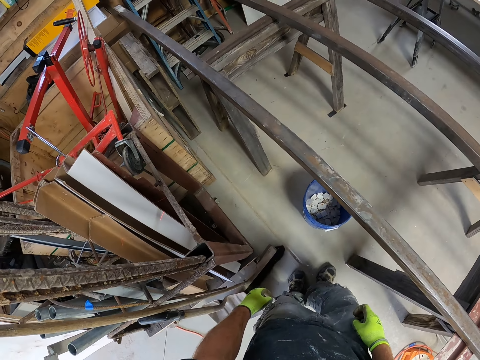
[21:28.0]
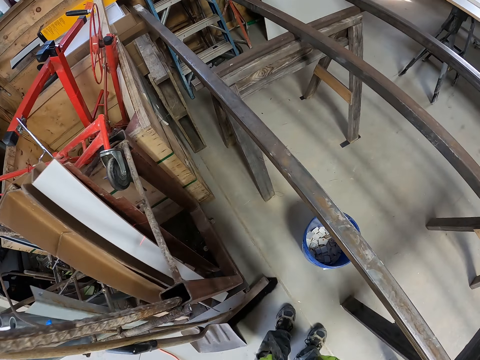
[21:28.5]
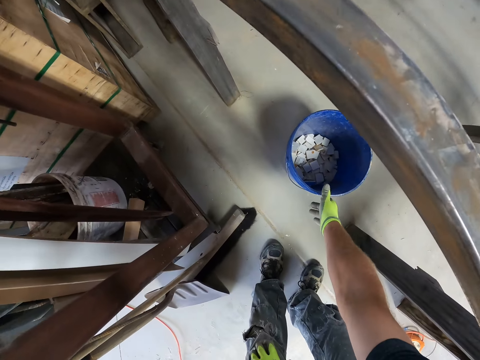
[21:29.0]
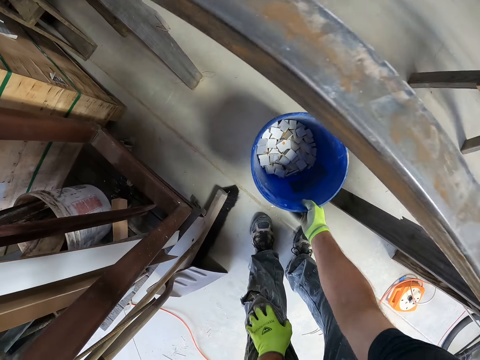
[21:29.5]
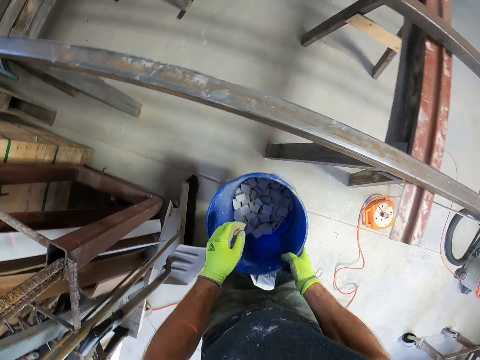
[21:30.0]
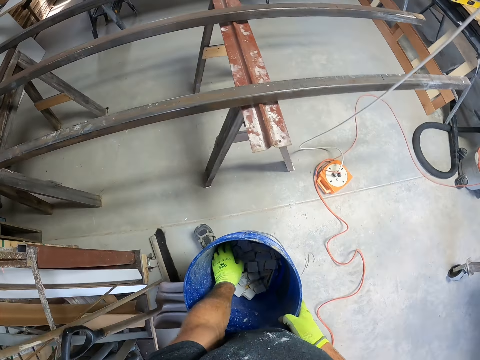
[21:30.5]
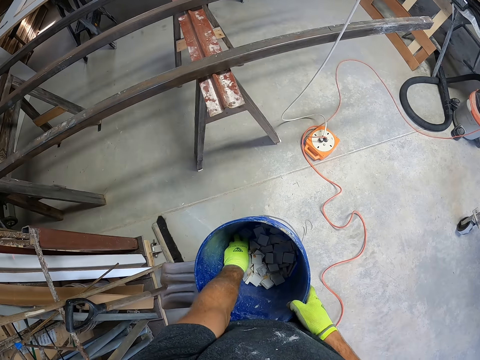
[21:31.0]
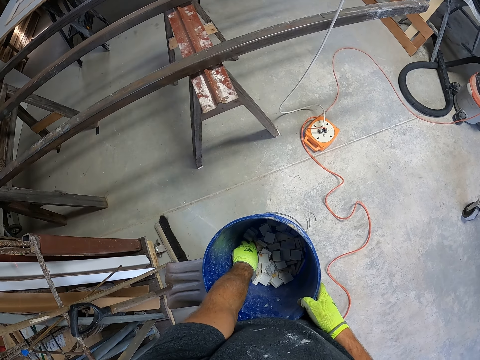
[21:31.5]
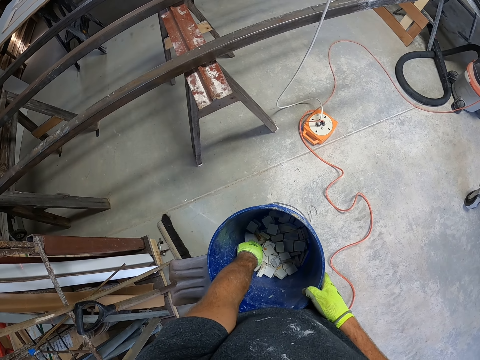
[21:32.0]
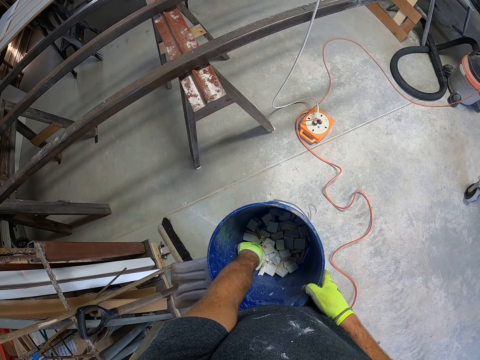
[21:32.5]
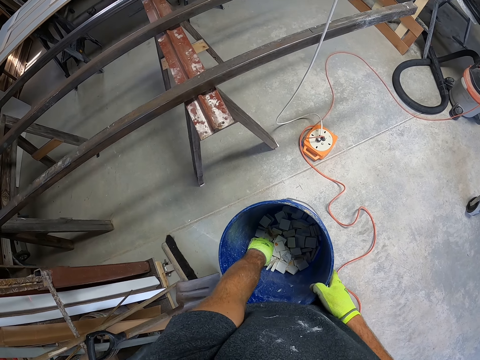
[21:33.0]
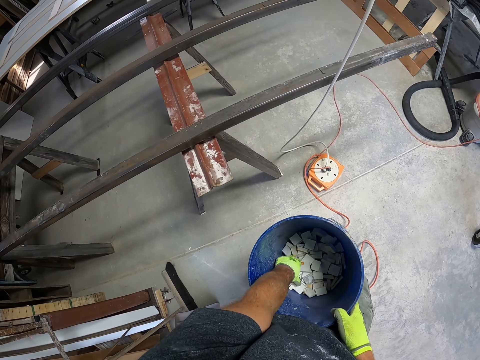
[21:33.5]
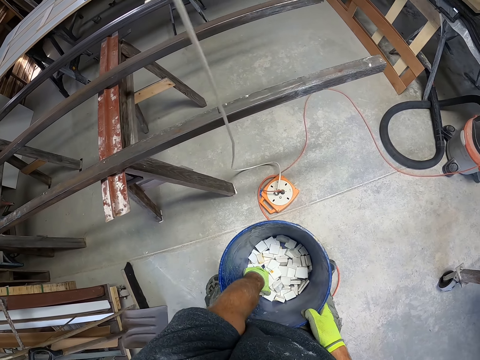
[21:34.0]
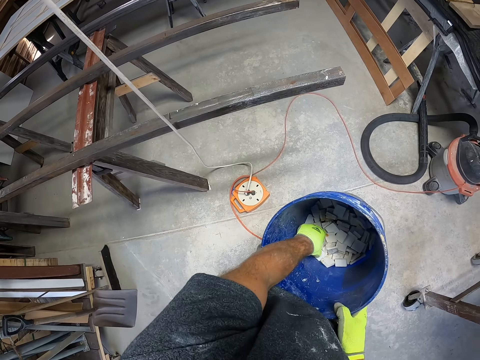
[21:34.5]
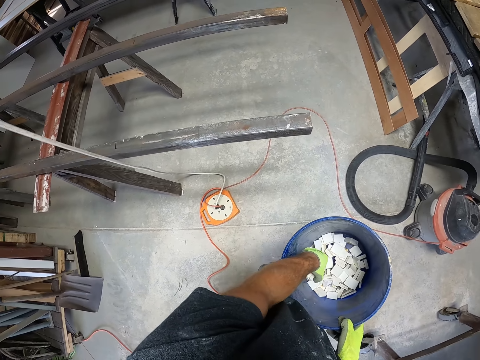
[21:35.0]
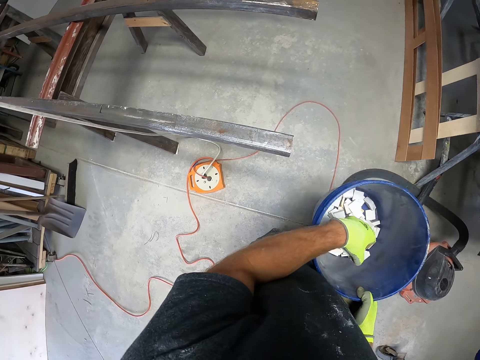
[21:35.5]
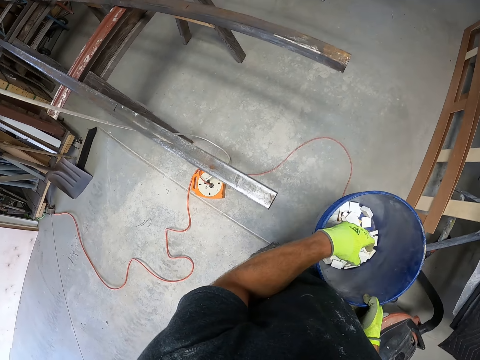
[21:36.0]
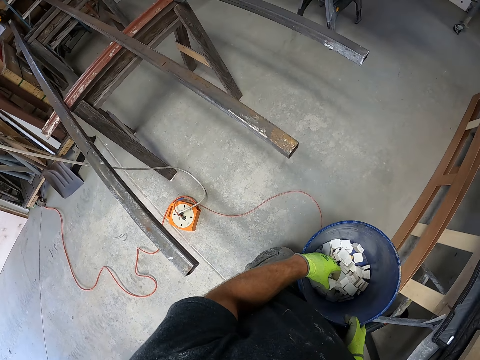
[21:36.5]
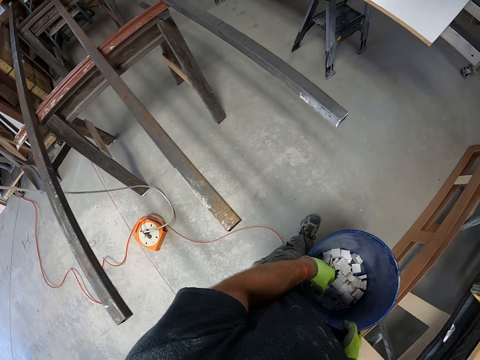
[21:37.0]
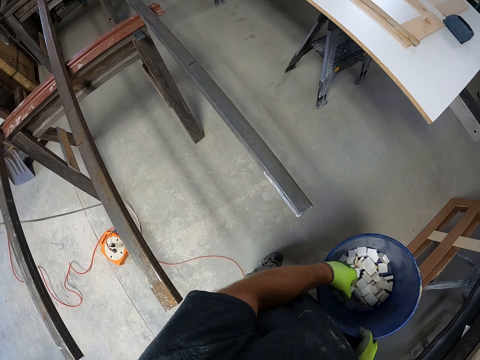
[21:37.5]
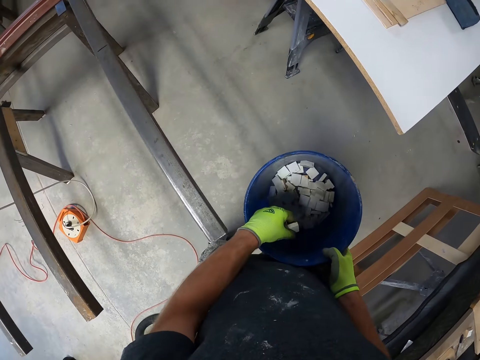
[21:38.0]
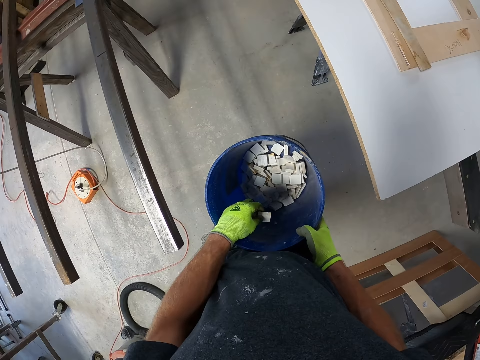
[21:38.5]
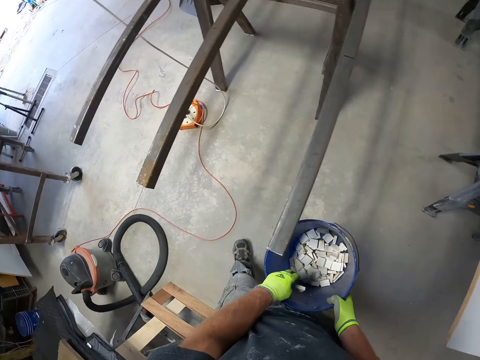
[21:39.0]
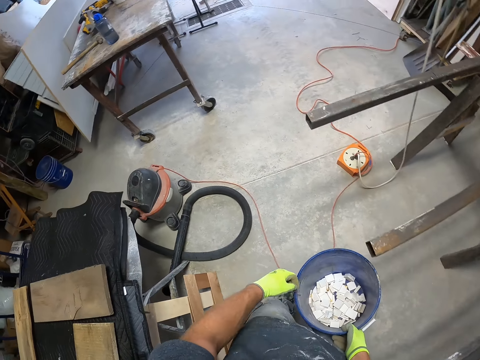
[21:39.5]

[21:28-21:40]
The camera wearer picks up a bucket from the ground. He picks up pieces of wood in the bucket. He walks around the construction site. He puts his hand inside the bucket.

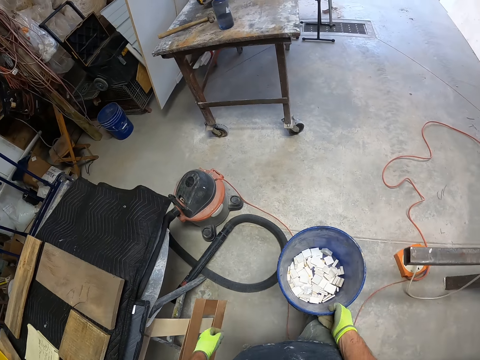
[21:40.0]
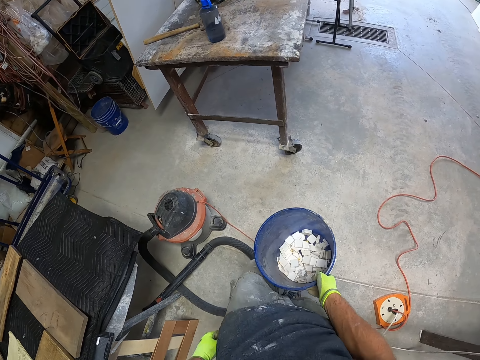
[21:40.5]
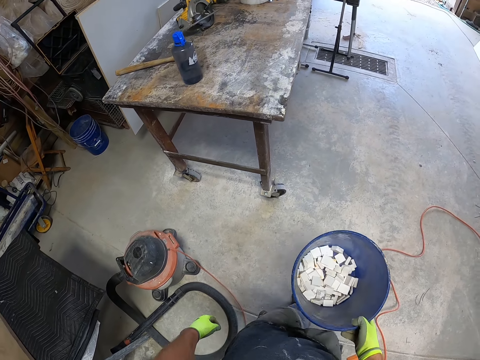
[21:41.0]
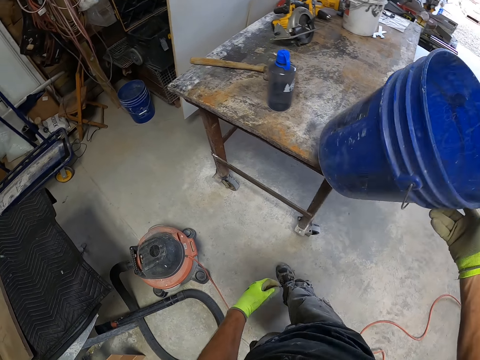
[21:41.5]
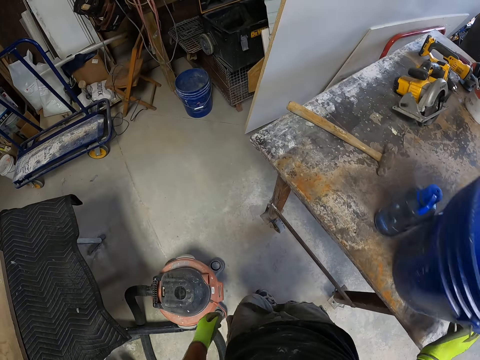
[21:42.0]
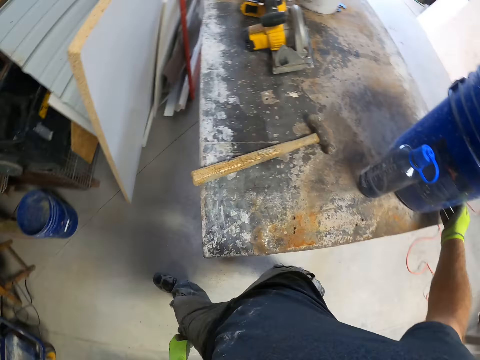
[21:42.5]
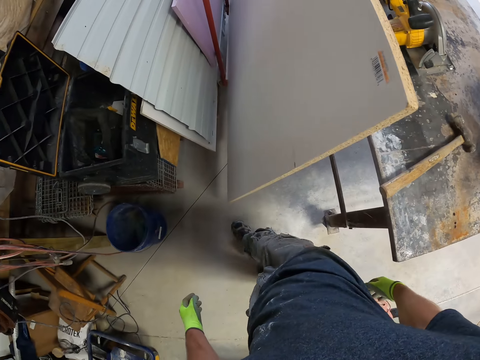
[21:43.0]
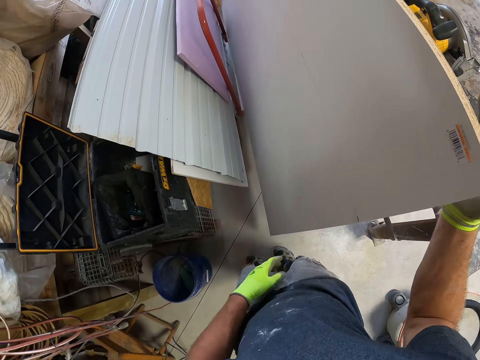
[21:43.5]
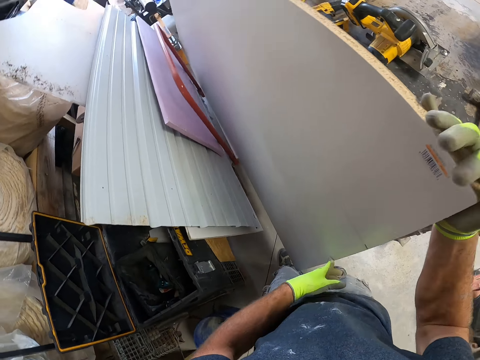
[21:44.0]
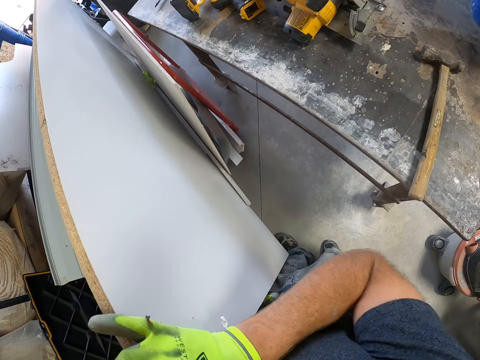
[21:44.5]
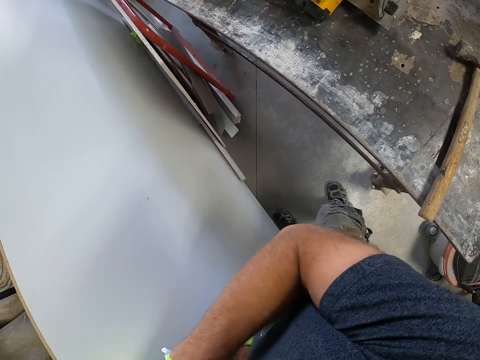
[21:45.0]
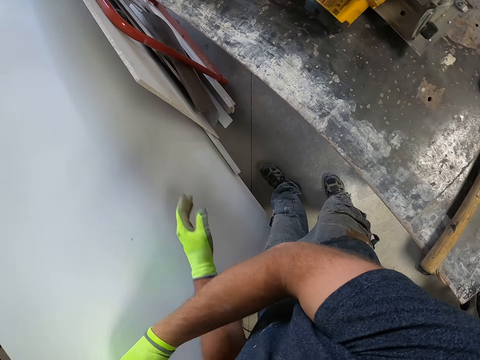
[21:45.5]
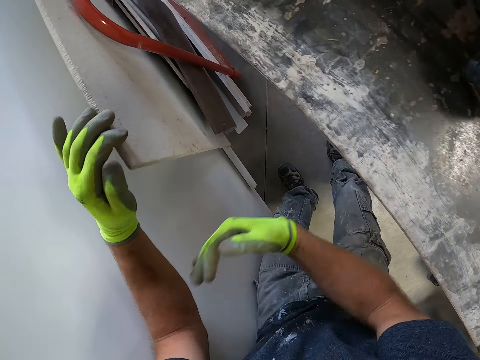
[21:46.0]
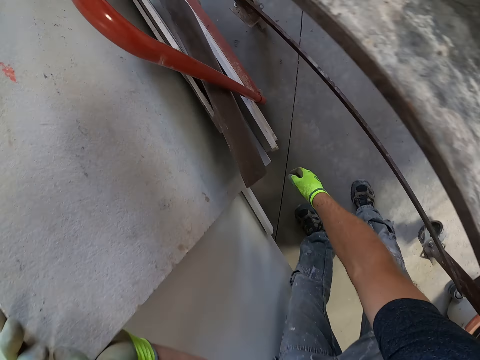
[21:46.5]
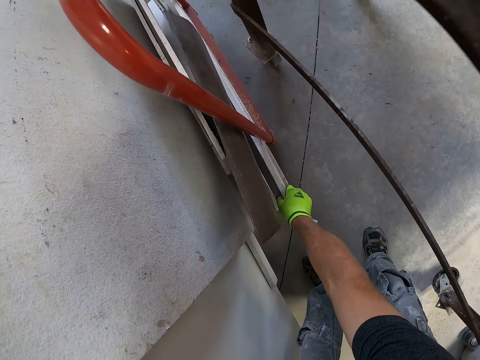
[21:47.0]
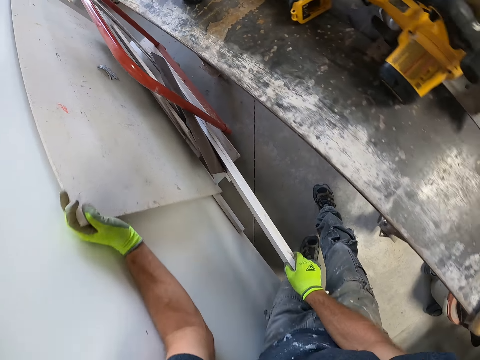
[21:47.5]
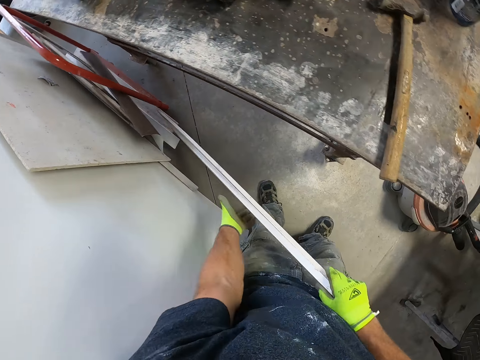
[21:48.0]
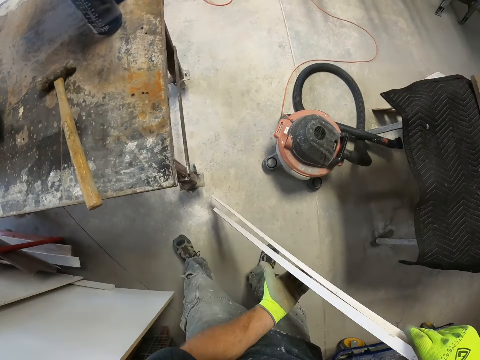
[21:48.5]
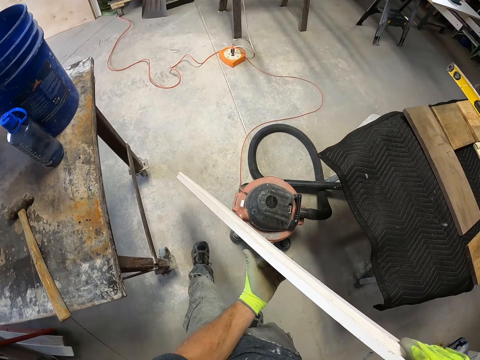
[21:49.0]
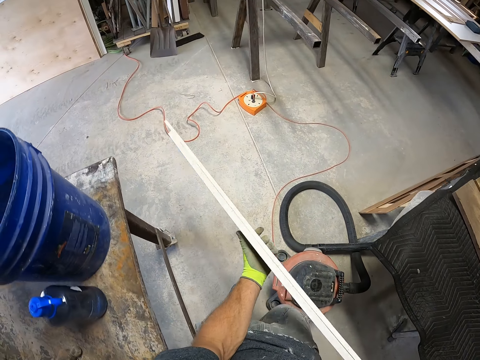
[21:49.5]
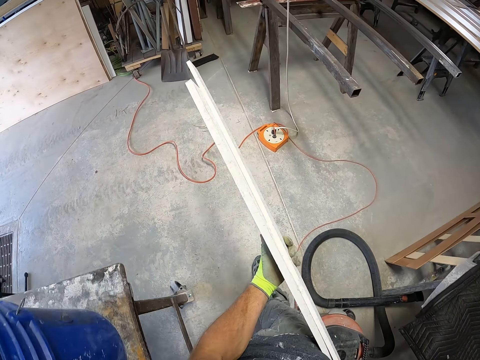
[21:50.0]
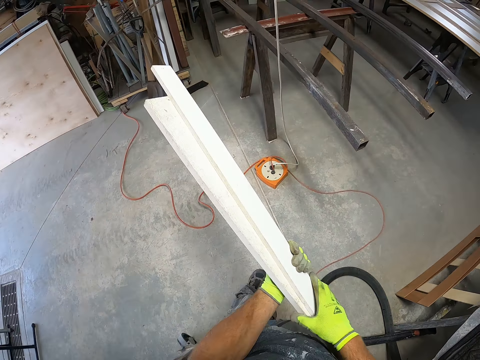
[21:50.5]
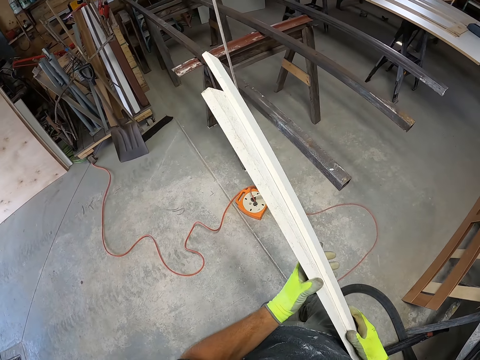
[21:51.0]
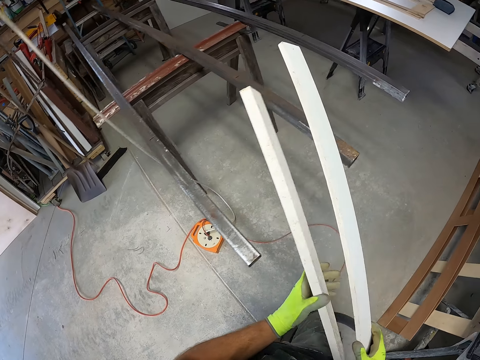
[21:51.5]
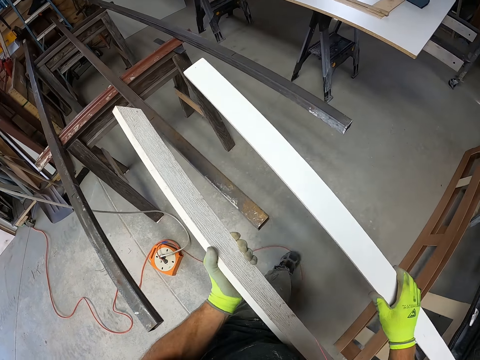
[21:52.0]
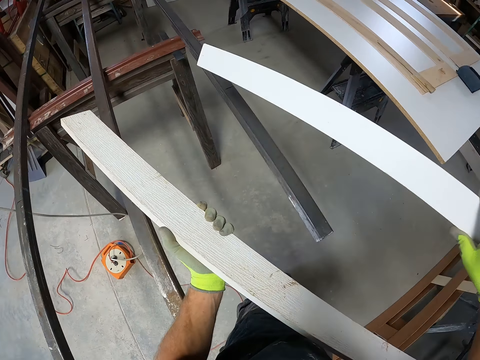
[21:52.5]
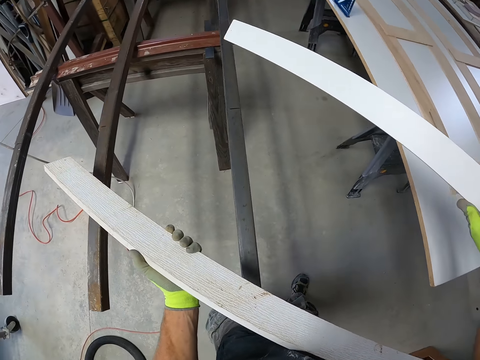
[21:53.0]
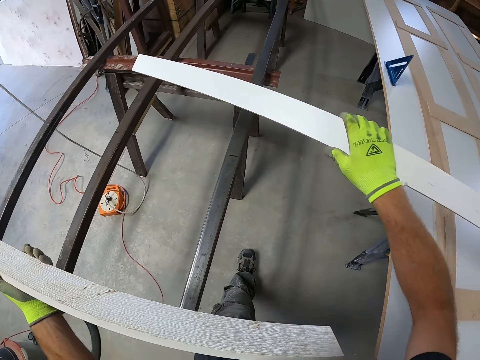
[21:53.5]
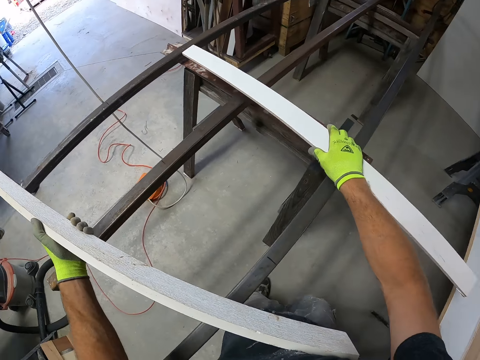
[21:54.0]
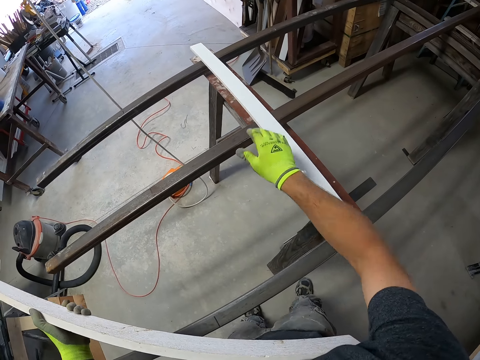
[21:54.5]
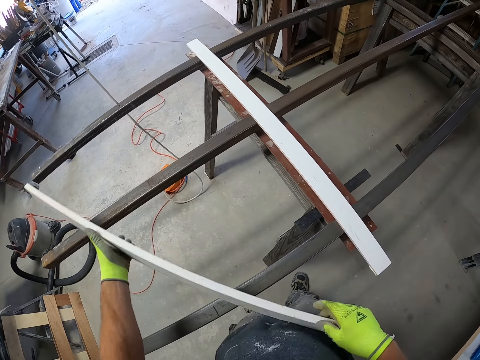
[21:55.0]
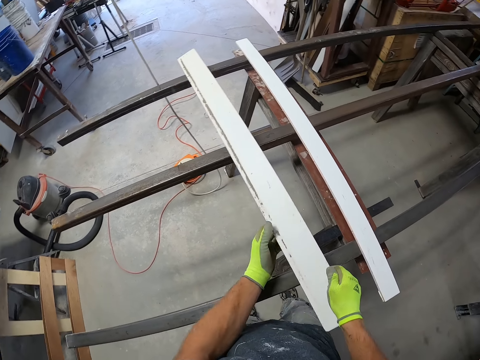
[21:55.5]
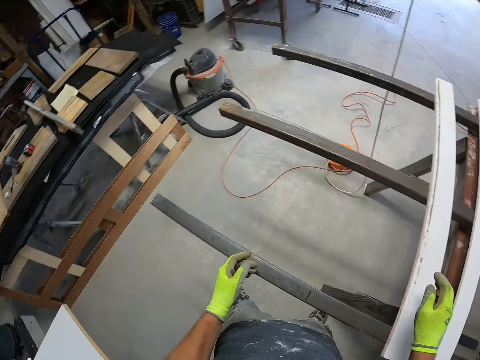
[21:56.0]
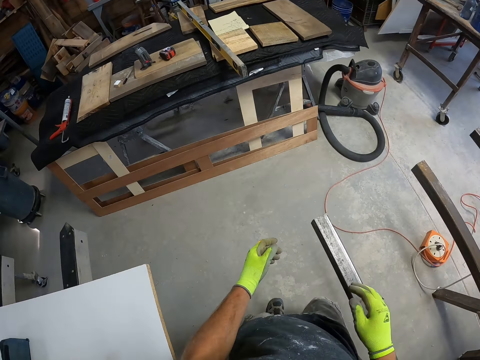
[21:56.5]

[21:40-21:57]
The camera wearer puts the bucket on the table. They adjust a wood. They pick up the woods from the ground. They place the woods on the iron.
